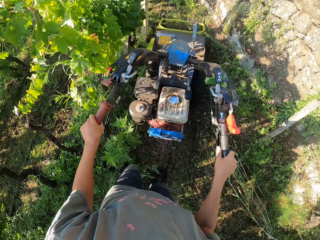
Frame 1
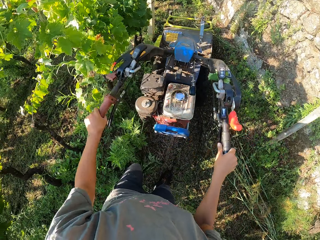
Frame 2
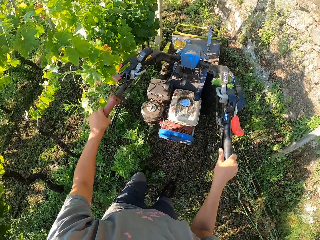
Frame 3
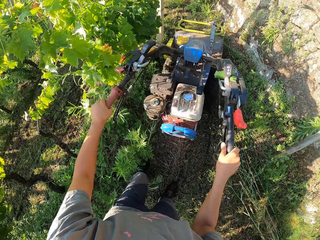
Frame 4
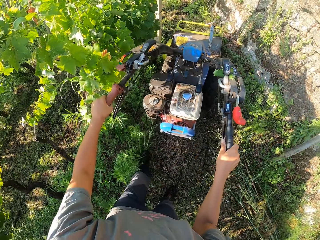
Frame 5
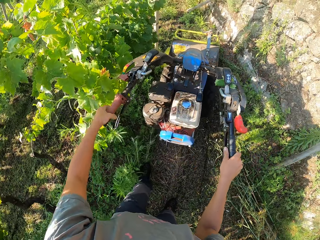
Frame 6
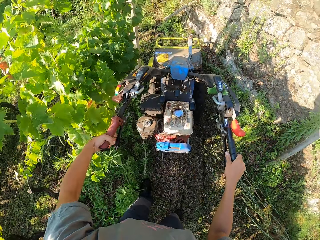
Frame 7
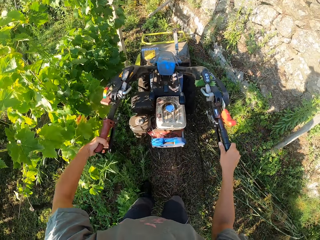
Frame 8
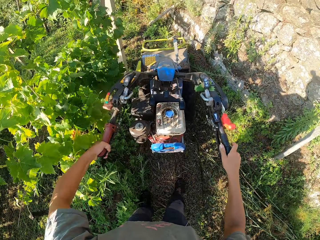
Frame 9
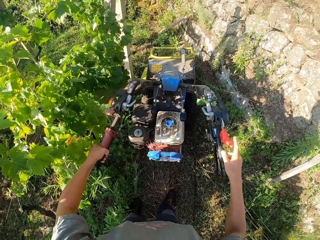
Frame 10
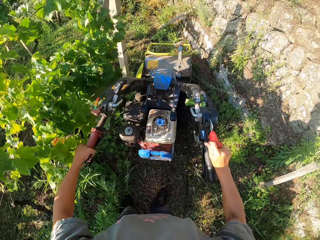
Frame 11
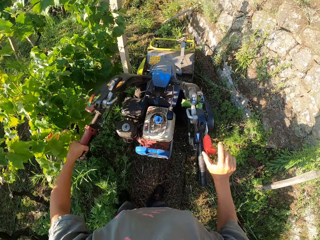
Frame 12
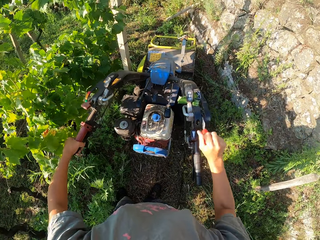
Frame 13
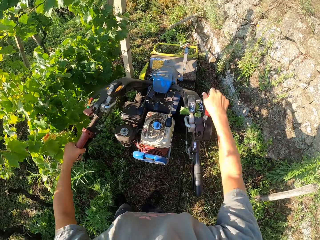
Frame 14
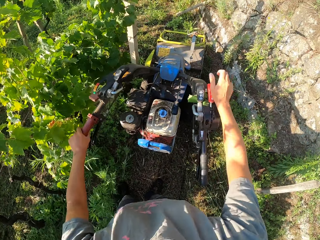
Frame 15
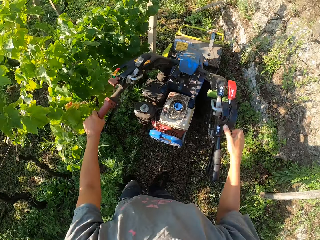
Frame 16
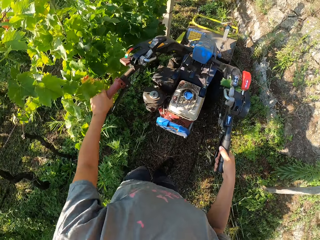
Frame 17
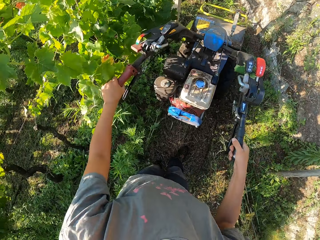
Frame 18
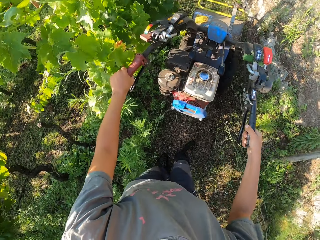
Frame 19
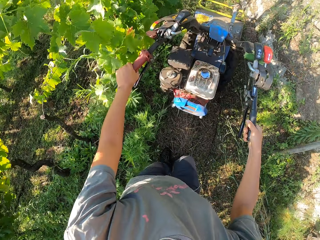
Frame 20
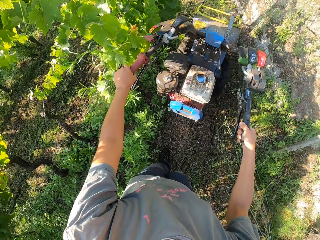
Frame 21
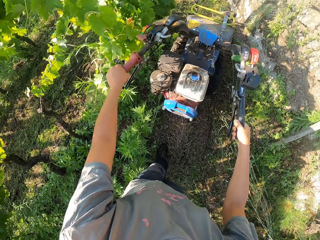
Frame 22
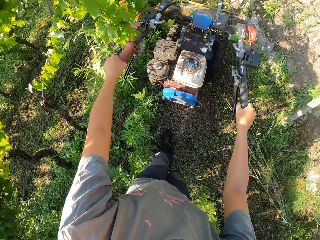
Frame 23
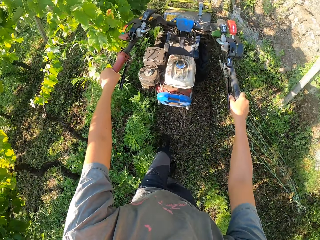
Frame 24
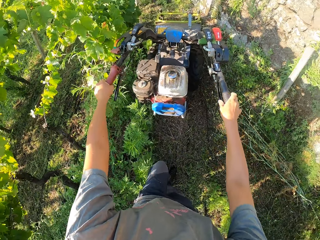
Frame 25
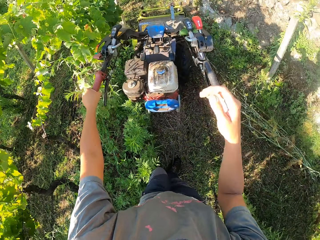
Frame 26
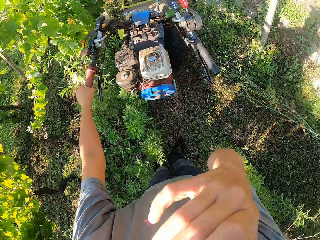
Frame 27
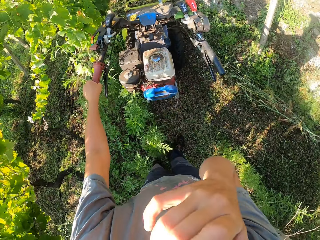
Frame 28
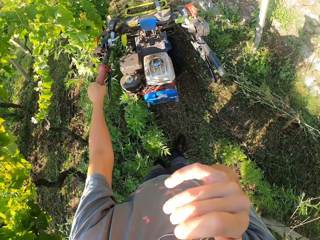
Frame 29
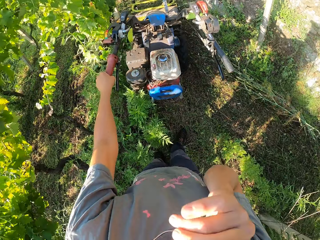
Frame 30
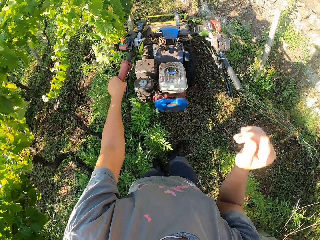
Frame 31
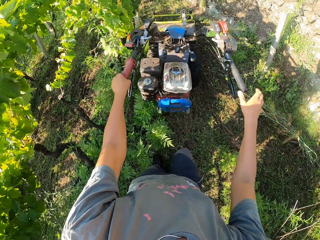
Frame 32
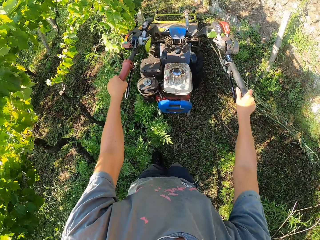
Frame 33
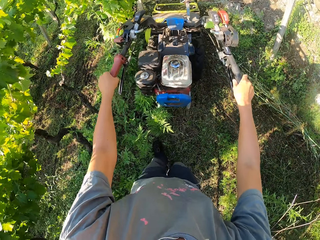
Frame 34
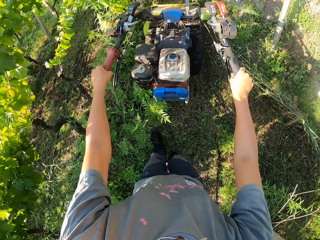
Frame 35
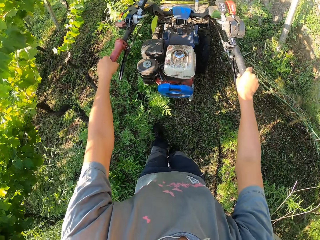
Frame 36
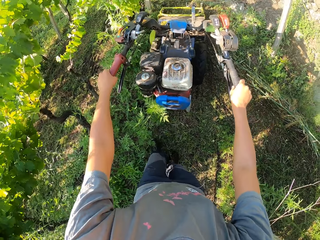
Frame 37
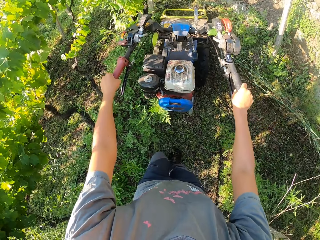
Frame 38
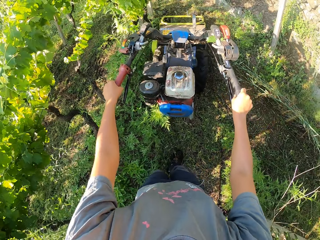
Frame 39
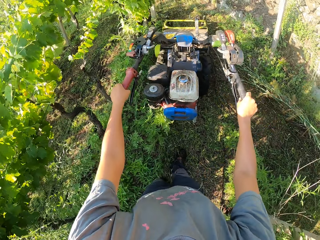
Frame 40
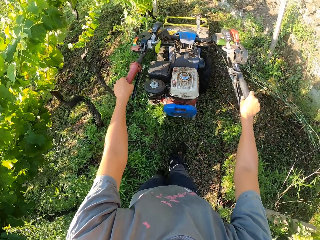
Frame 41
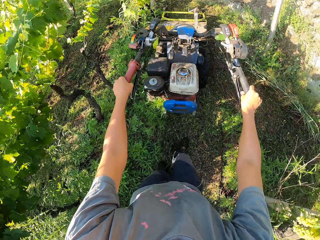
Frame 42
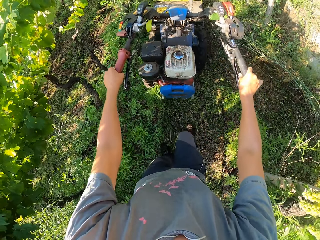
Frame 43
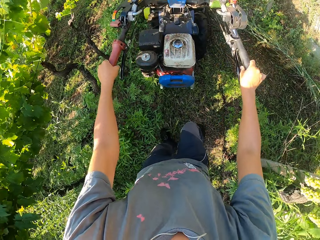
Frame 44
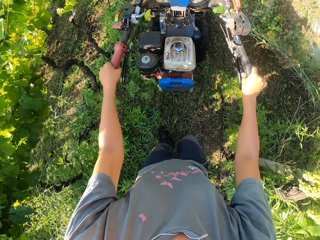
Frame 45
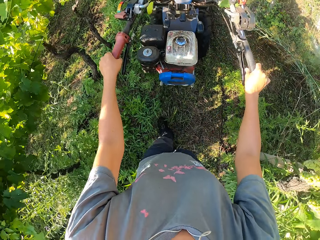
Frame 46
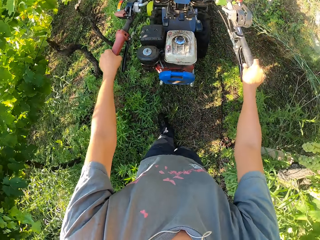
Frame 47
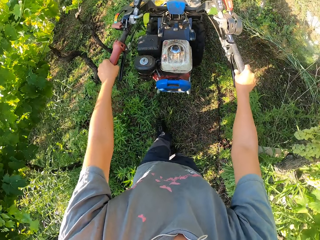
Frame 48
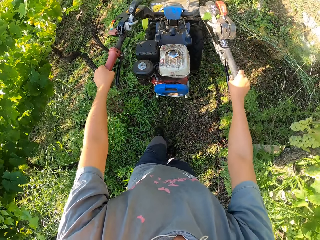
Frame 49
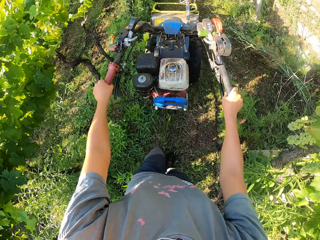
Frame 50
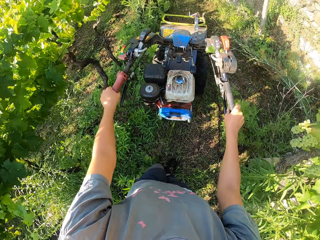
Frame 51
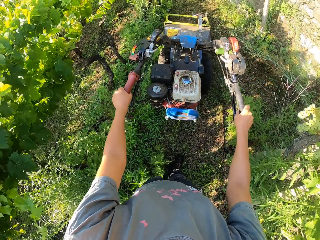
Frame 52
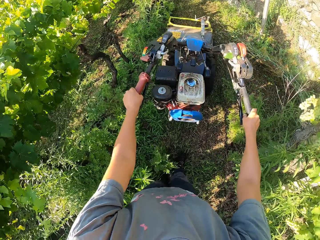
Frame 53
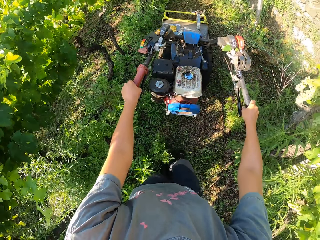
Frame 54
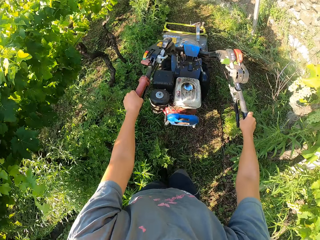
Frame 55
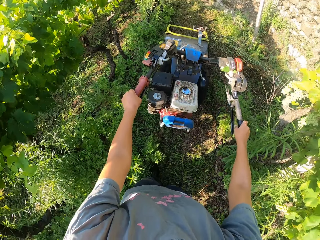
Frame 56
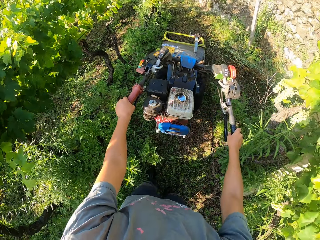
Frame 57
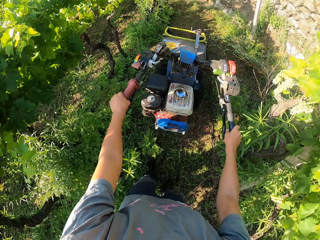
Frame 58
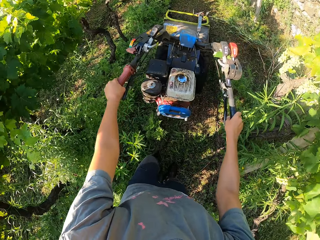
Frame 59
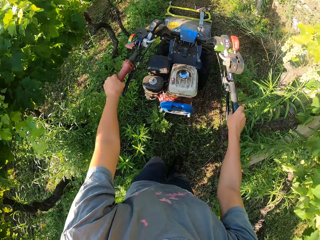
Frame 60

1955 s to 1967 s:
The camera wearer stops moving the brush mower. He lifts up the lever on the right handle of the brush mower with his right hand. He holds the gear. He continues cutting the grasses on the farm with the brush mower. He turns the gear to the other side. He raises his right hand to his face. He scratches his face. He removes his right hand from his face. He holds the lawn mower. He weeds the garden.

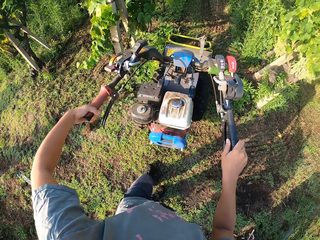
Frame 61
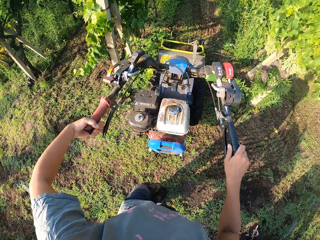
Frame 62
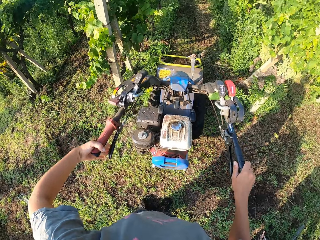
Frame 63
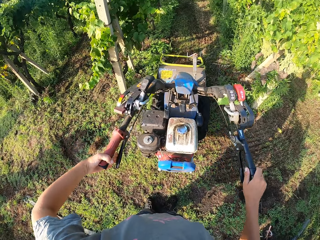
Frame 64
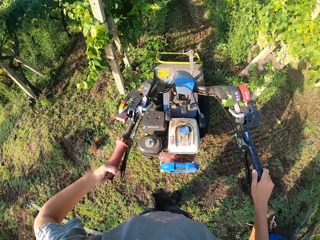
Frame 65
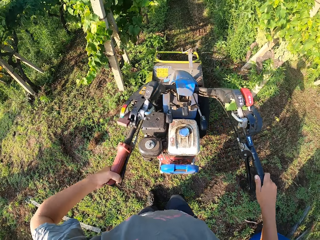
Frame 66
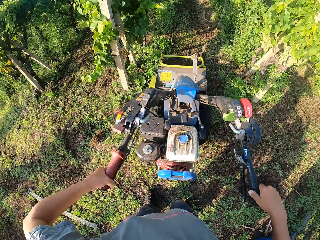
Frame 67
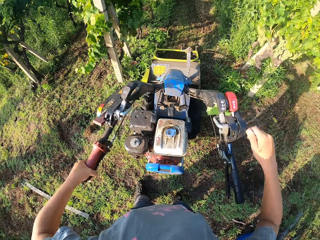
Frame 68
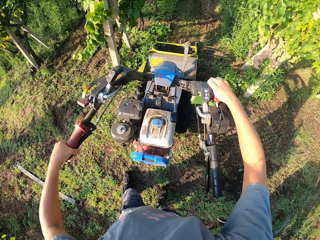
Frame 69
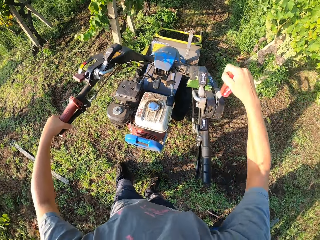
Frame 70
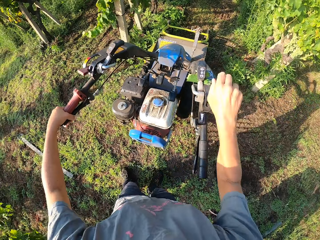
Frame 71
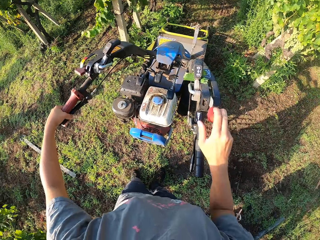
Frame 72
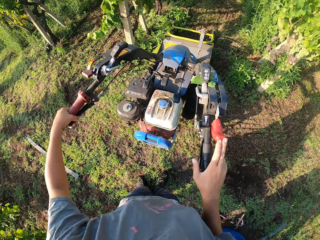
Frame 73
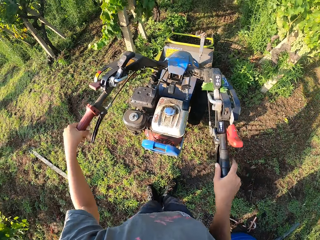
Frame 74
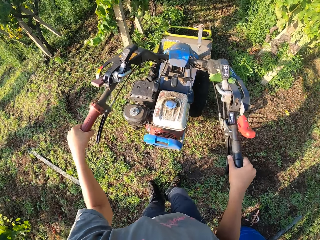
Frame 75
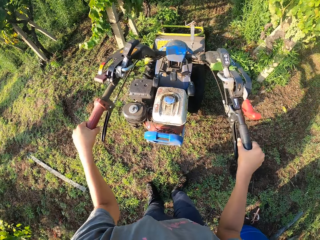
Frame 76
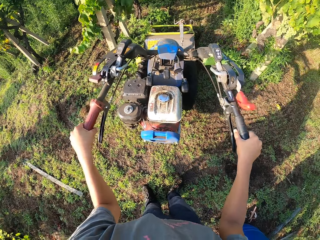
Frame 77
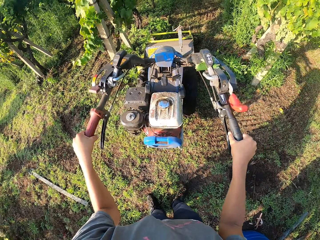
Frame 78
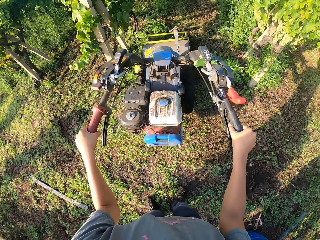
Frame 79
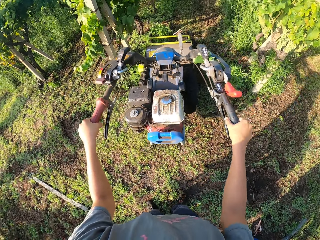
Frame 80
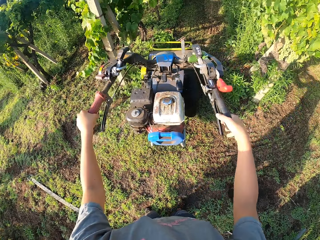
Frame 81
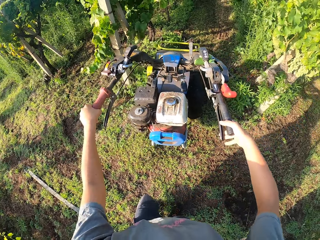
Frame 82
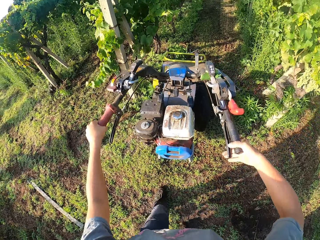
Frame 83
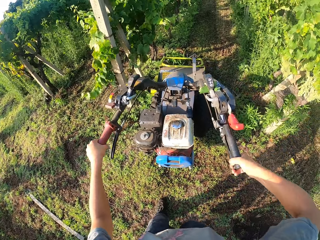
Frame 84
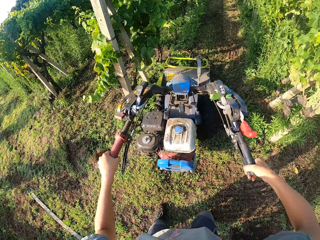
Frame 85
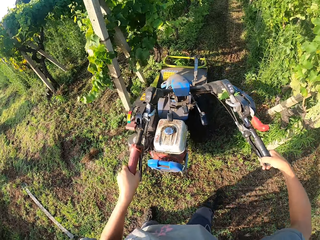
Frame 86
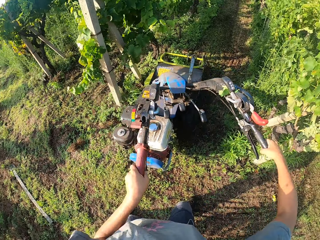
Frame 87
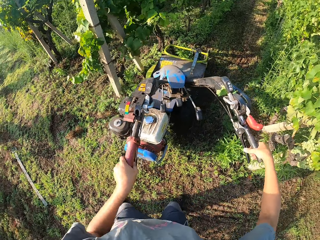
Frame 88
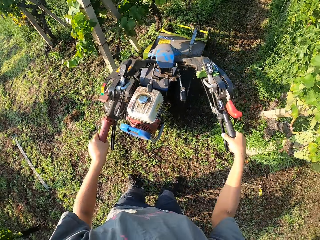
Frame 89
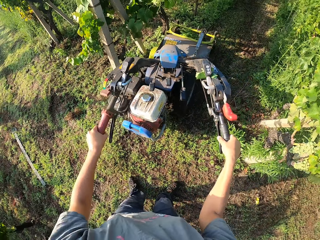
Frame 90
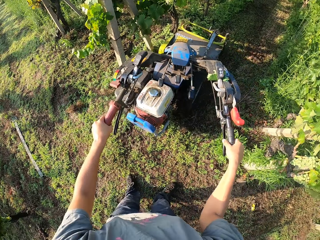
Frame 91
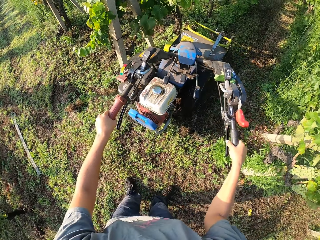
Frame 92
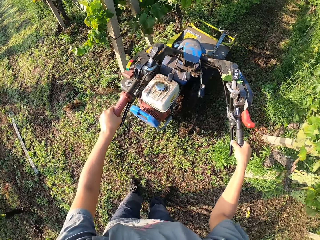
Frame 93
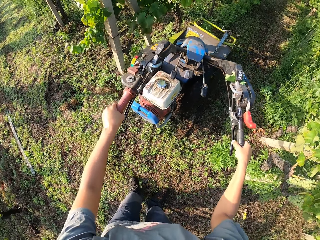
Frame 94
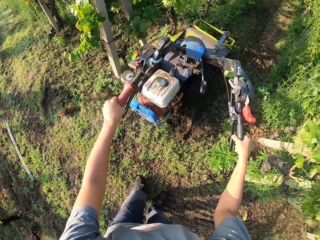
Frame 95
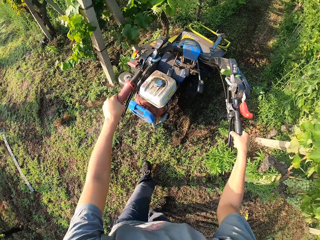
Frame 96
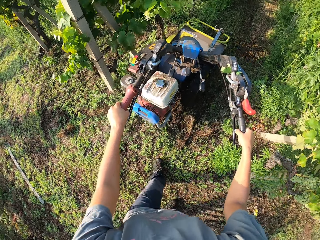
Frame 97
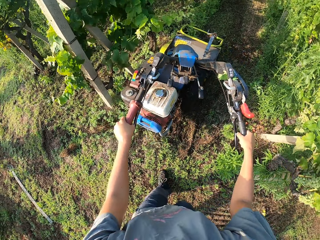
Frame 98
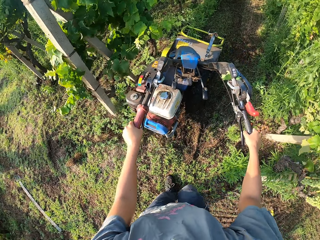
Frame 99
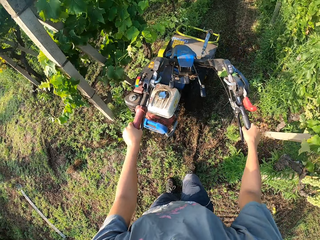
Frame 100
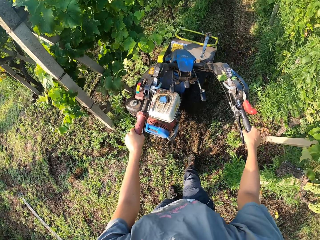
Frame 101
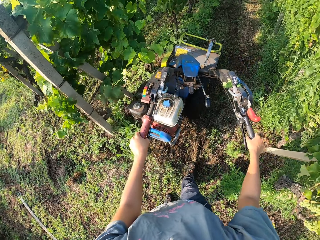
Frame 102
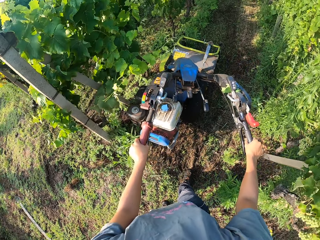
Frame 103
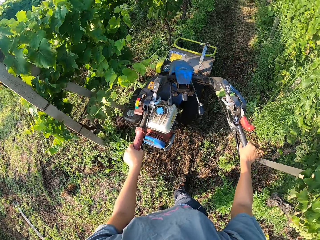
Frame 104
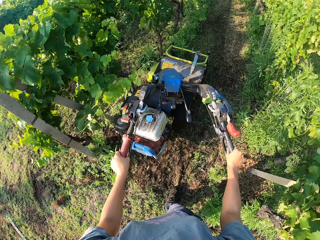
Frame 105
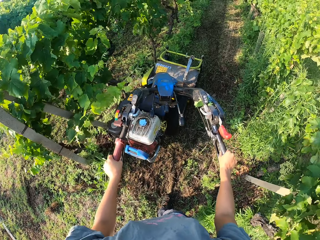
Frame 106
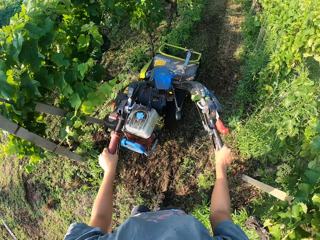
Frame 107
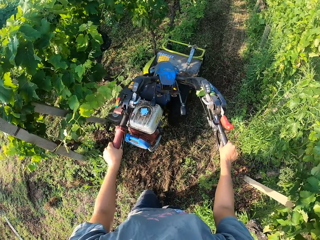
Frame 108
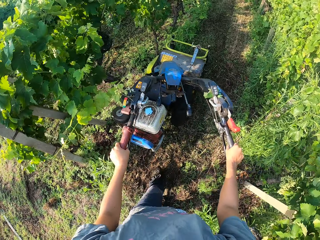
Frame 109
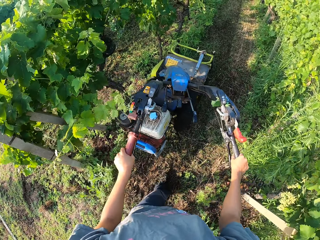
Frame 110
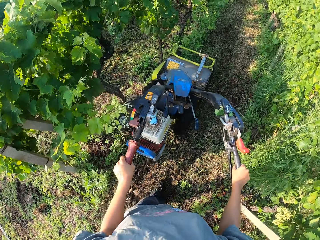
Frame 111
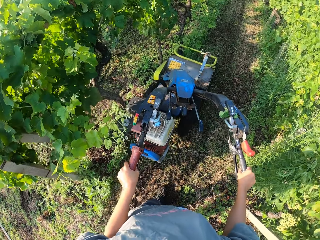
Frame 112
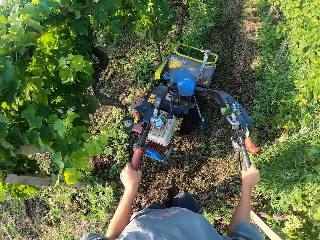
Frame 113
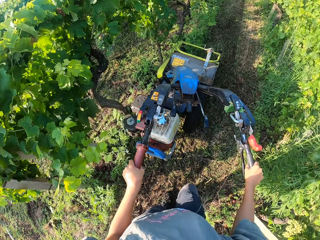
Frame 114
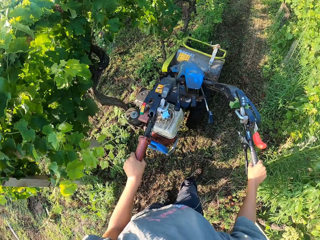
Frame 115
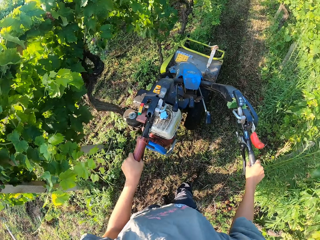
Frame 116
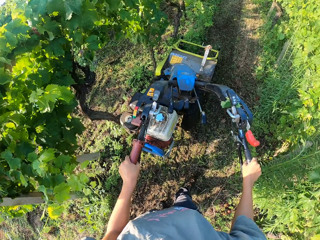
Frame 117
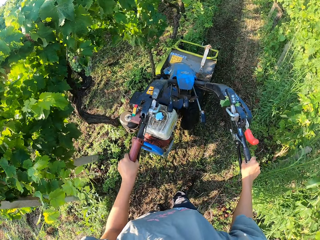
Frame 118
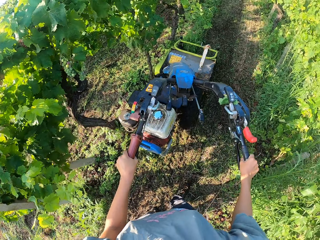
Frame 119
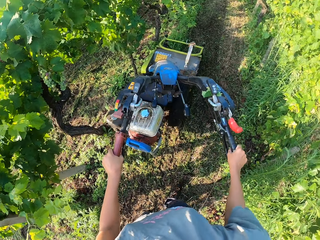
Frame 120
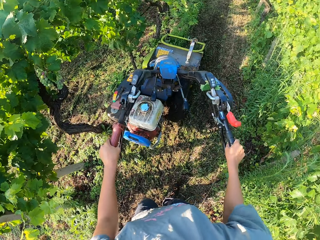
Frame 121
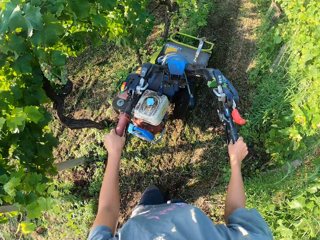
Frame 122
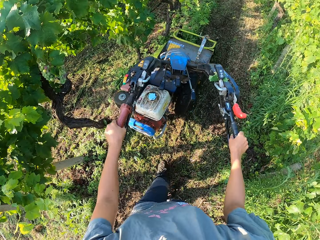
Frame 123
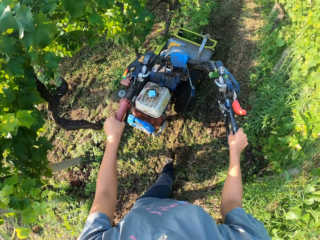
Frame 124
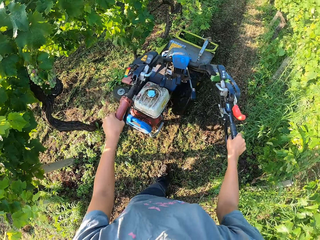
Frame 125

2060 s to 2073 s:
The camera wearer stops moving the brush mower. He holds something. He pulls down the lever on the right handle of the brush mower with his right hand. He lifts his hand. He turns the gear. He continues cutting the grasses on the farm with the brush mower. He stops holding something. He weeds the garden. He holds something. He stops holding something. He weeds the garden.
